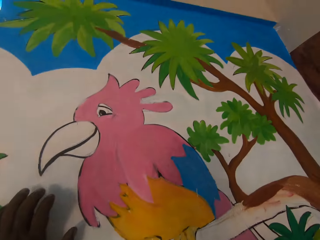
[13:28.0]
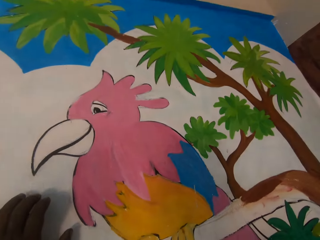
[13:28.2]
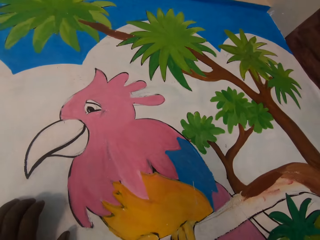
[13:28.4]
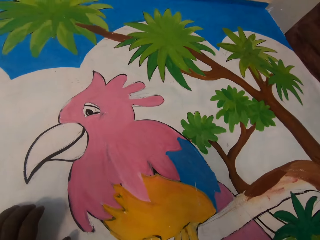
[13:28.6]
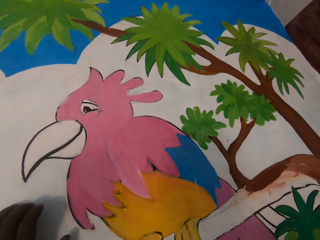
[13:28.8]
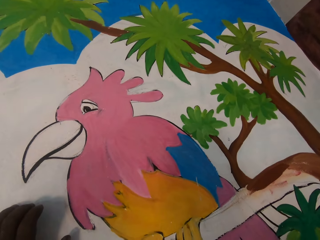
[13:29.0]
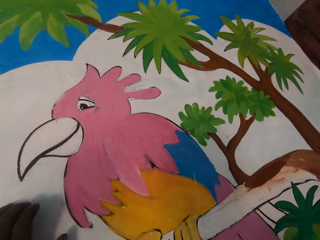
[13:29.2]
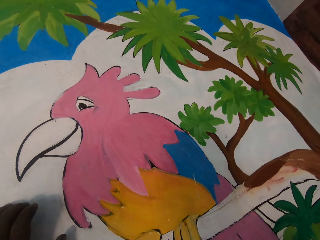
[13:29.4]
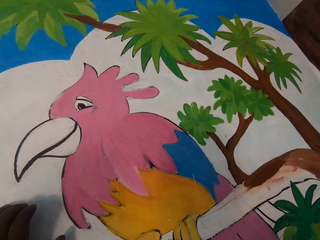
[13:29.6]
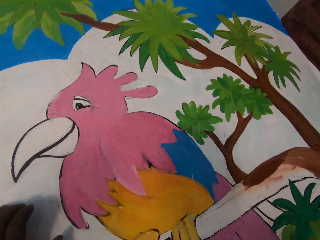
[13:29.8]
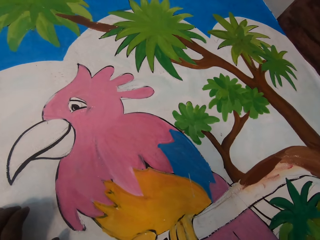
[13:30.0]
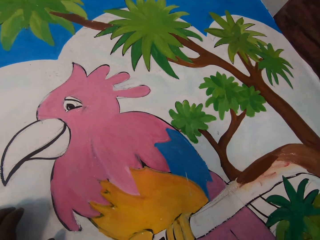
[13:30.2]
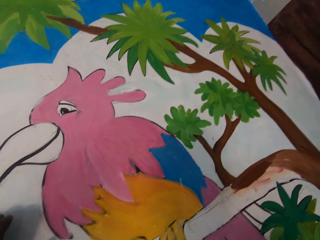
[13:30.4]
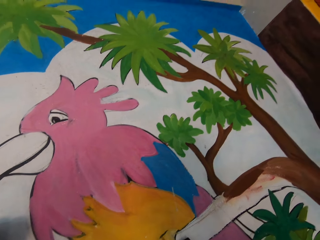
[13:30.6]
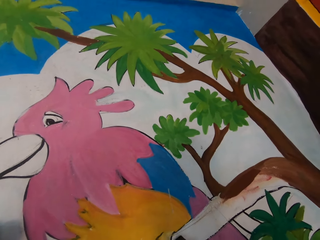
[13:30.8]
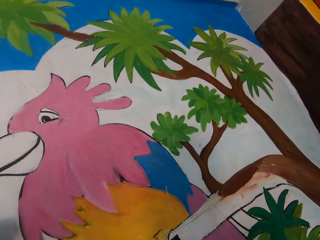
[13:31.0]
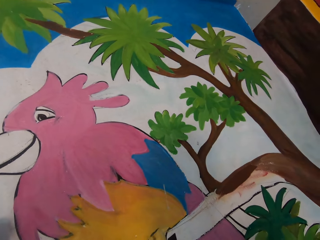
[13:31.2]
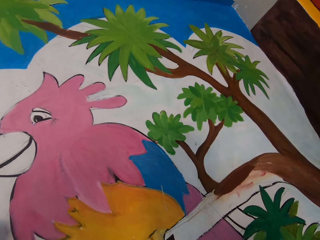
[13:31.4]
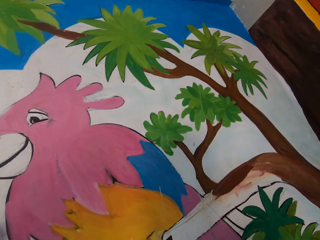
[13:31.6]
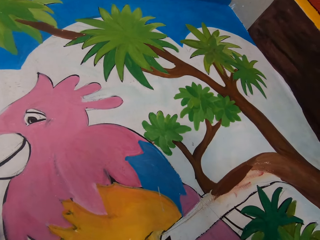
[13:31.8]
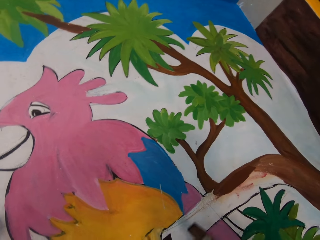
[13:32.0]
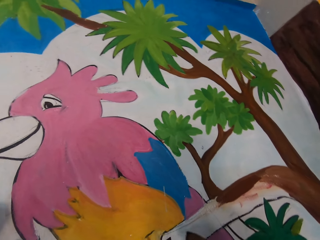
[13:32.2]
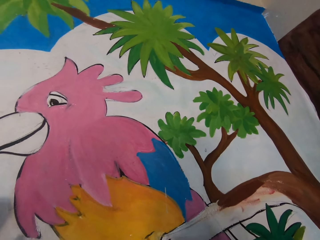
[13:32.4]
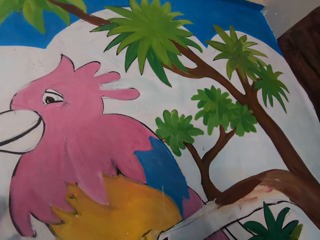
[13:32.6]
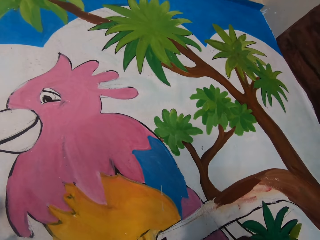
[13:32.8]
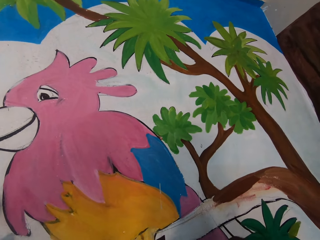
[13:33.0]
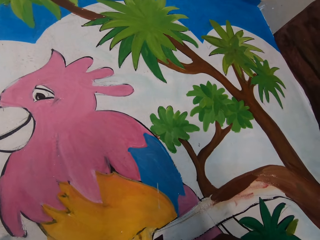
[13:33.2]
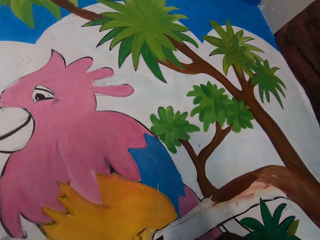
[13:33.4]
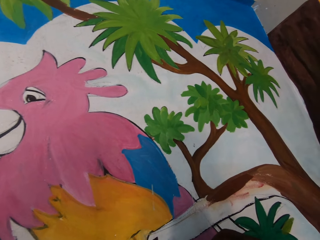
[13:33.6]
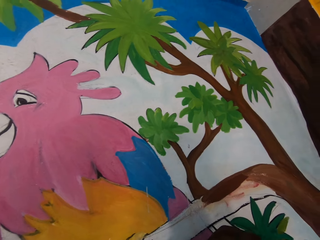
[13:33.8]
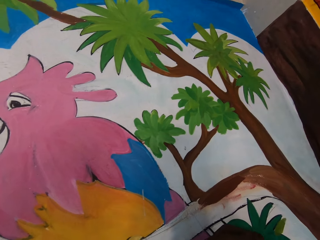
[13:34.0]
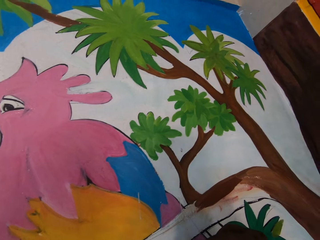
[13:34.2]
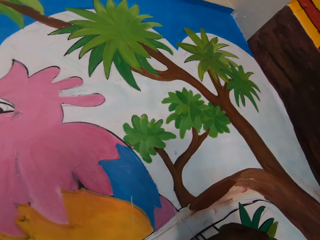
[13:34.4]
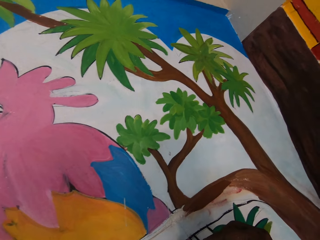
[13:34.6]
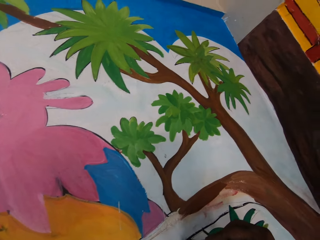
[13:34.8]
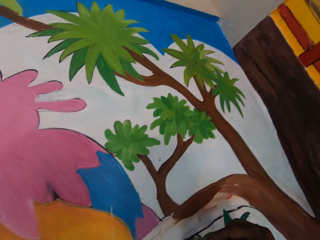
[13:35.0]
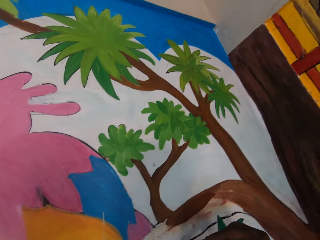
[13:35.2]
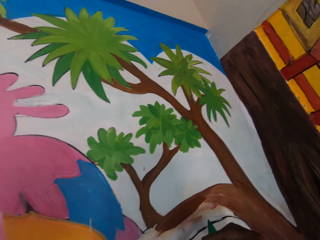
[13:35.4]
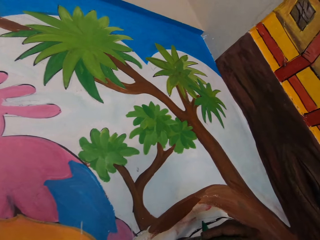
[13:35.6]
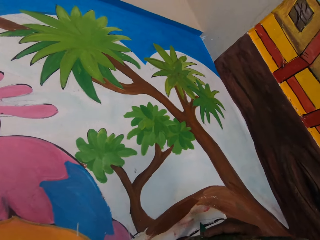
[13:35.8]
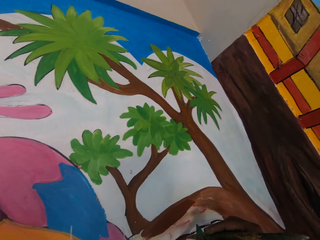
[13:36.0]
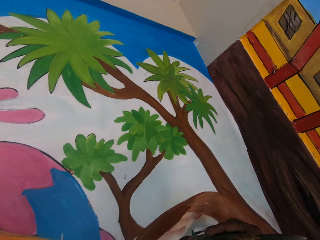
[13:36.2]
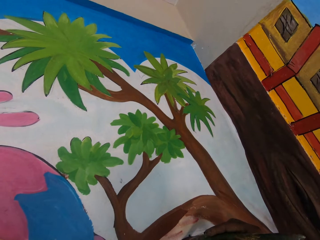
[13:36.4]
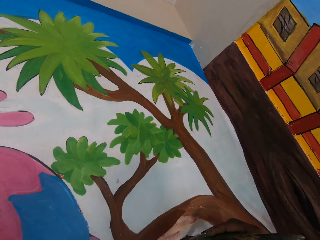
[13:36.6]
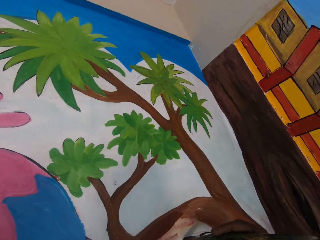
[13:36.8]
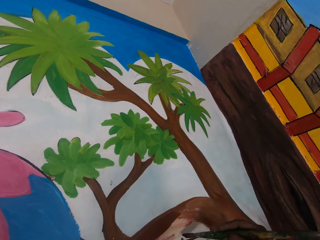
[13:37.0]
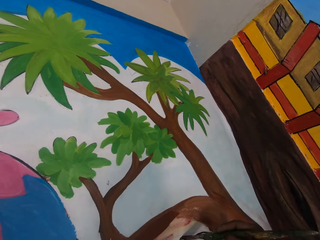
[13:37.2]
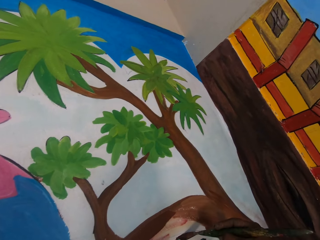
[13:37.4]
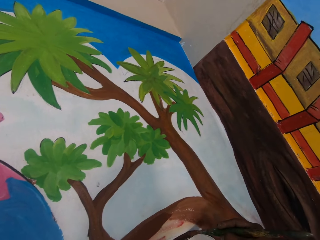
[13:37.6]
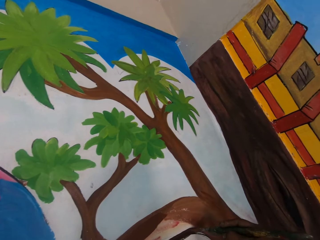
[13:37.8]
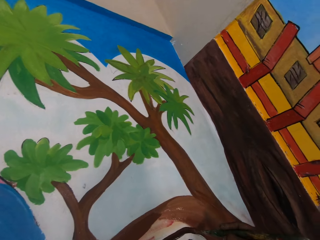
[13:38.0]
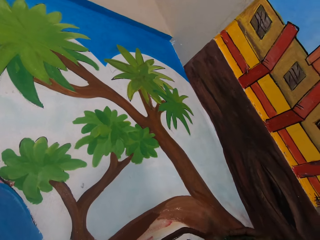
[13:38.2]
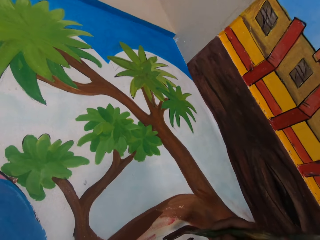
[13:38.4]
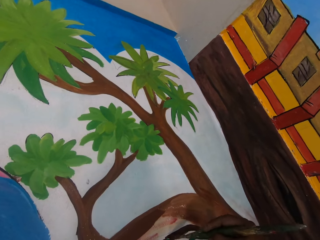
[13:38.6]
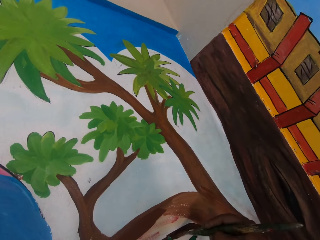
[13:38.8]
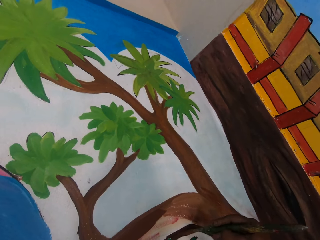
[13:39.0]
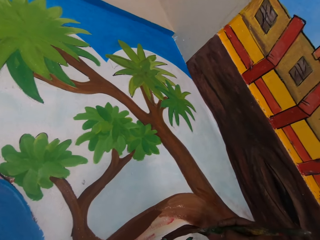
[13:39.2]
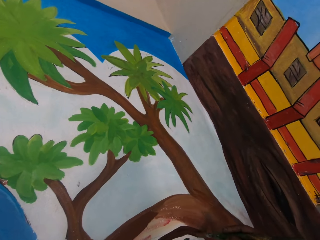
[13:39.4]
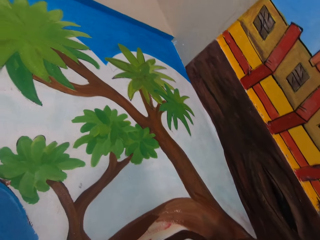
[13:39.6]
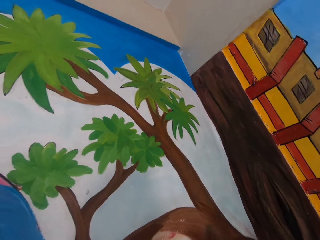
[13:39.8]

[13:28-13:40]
The camera wearer holds the drawing art. They paint the wall with the paint brush. They look on the drawing art.

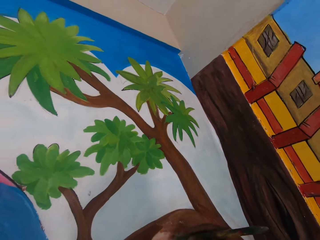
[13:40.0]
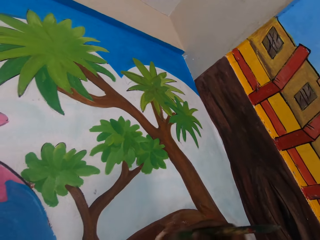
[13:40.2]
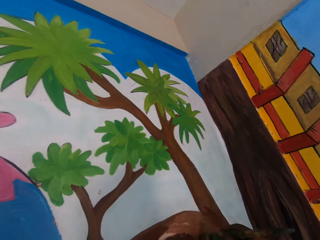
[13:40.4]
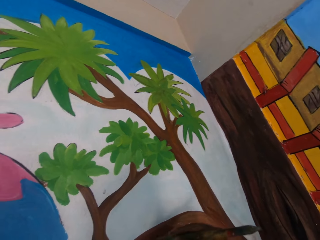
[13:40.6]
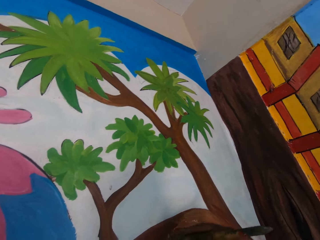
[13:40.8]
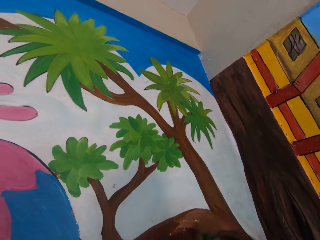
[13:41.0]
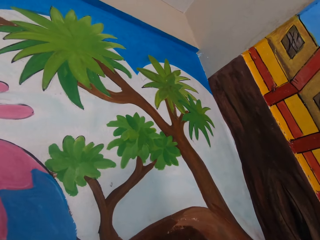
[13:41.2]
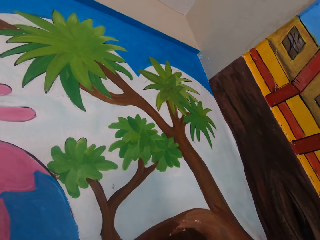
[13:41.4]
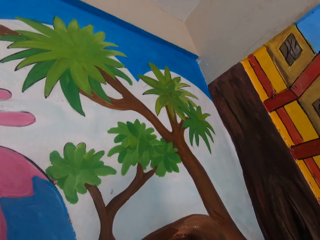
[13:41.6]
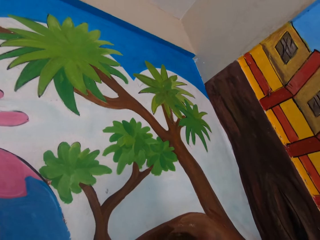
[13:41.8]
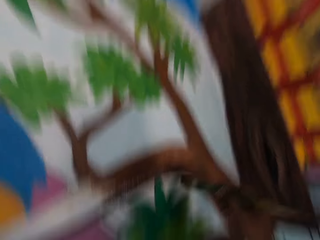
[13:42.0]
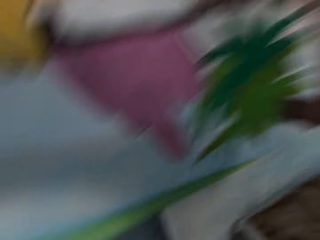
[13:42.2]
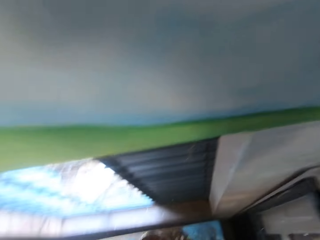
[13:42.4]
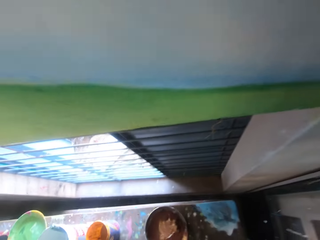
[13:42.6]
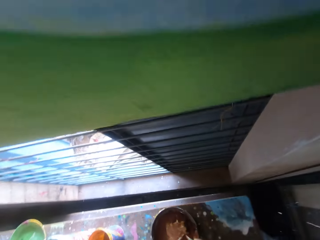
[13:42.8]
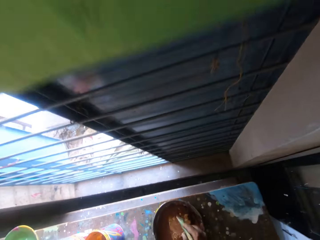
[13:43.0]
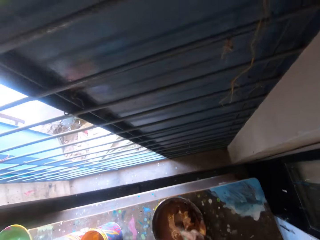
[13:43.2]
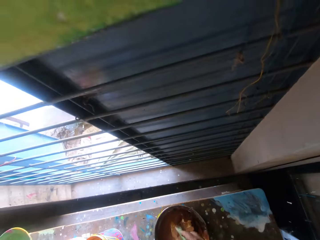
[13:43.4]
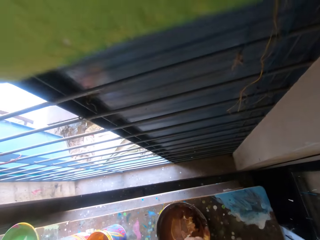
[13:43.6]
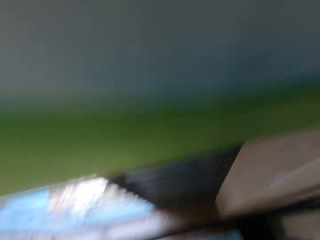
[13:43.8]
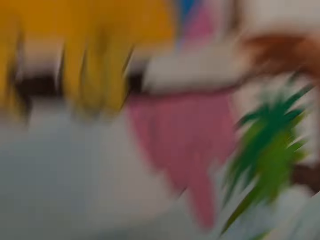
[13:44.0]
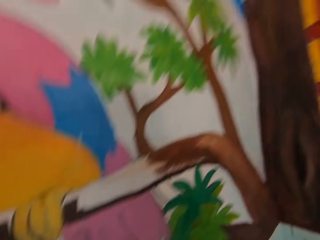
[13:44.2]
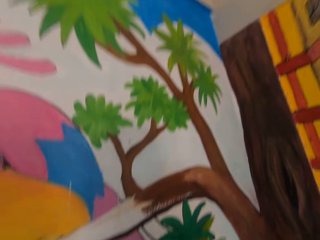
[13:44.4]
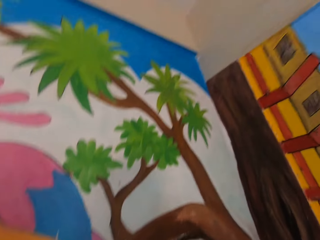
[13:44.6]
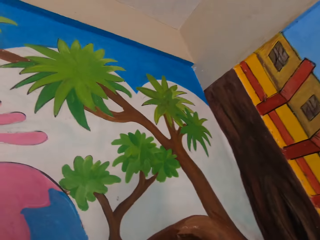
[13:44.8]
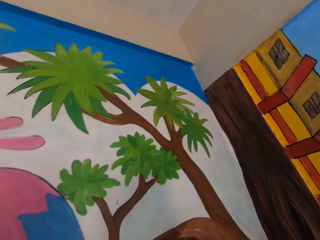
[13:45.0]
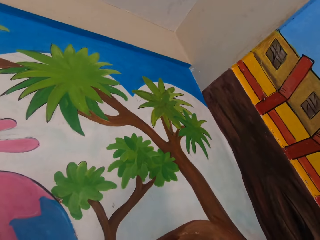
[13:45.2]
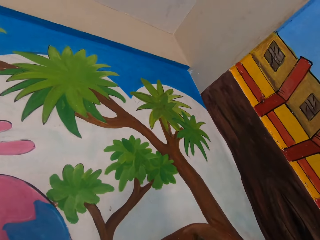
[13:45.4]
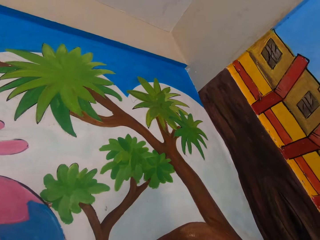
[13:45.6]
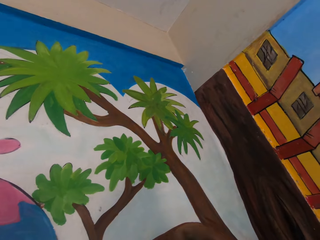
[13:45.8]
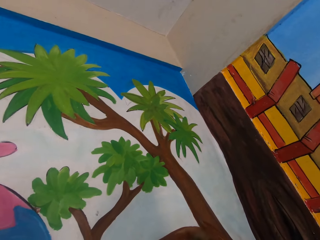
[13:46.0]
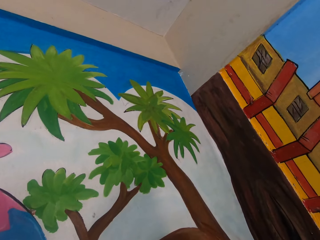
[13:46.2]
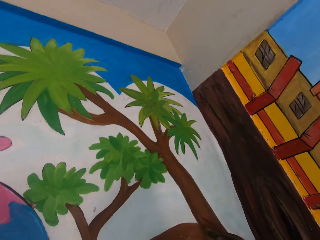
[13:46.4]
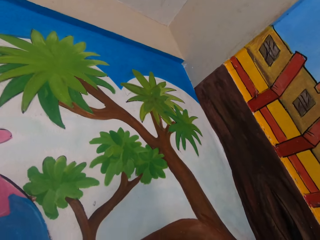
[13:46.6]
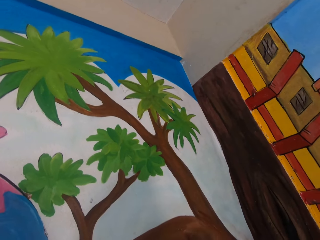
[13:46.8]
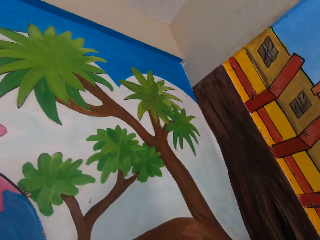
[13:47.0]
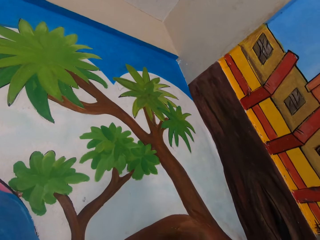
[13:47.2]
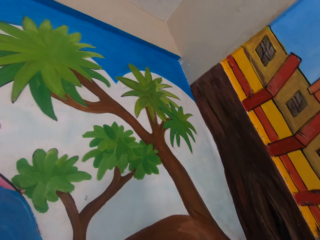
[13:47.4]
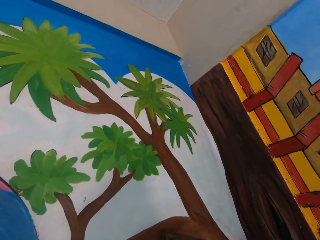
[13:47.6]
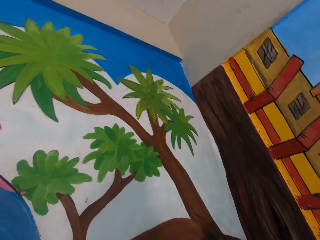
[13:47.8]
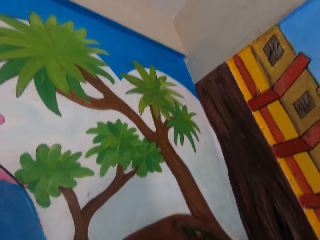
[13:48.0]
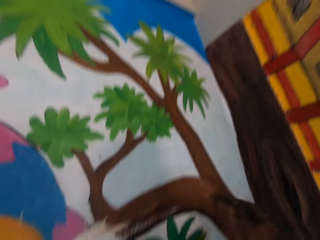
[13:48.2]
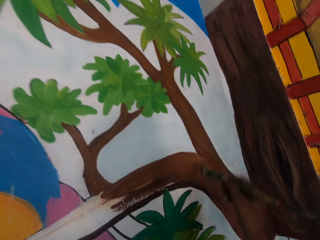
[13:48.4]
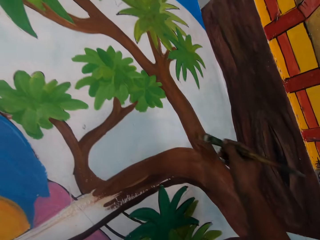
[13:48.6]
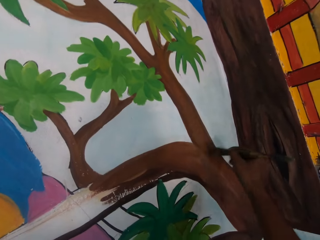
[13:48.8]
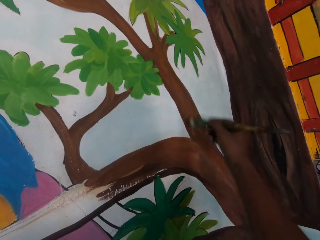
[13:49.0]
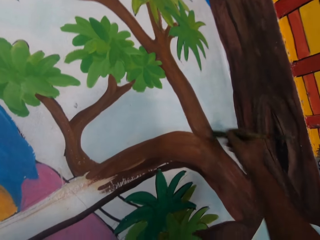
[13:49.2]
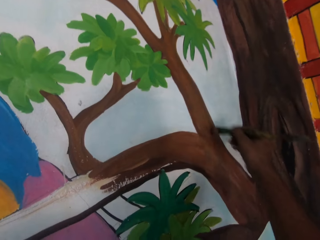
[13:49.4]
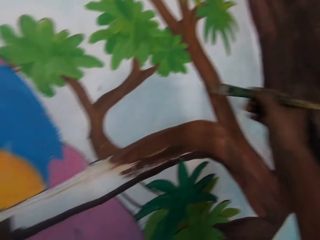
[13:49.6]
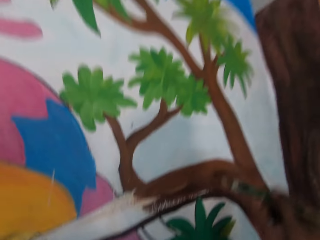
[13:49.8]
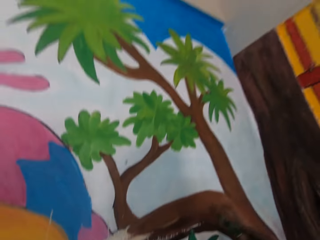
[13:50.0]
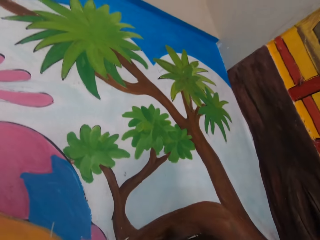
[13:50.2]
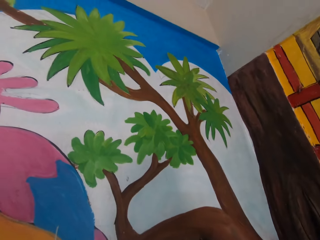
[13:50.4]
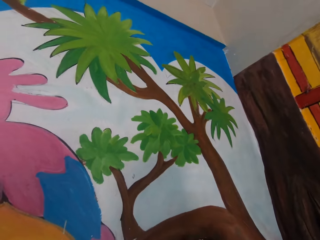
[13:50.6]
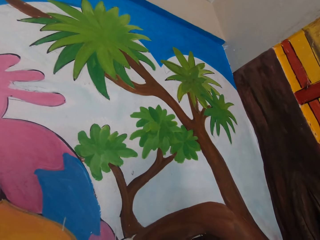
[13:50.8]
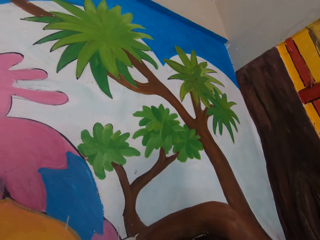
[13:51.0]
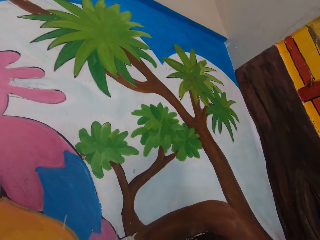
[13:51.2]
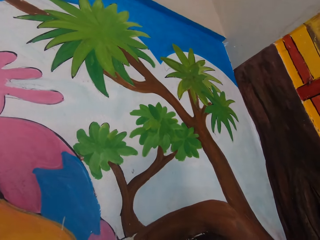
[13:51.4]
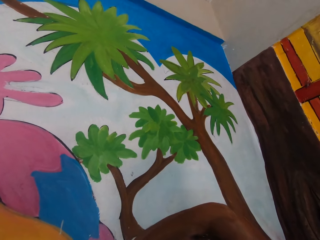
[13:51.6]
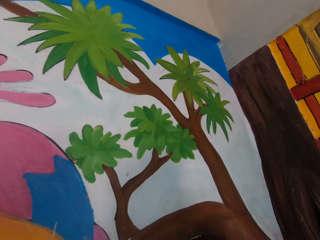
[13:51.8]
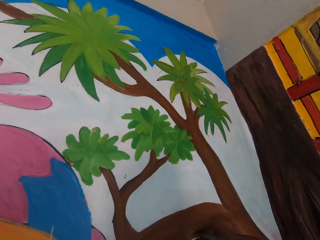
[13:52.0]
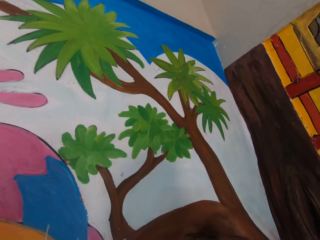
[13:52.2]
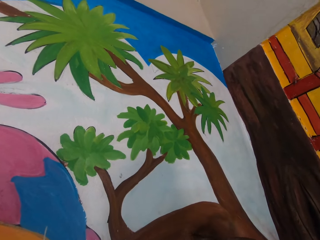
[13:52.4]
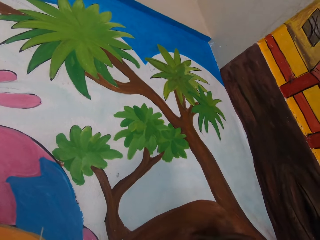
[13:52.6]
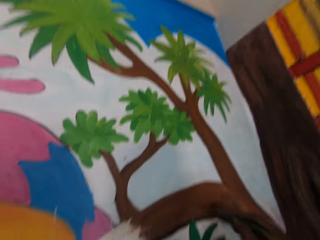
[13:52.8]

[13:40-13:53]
The camera wearer dips the paint brush in the paint bucket on the bench. He paints the mural on the wall with the paintbrush in his right hand.
